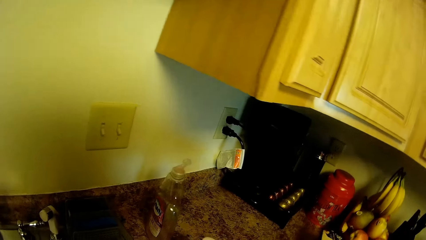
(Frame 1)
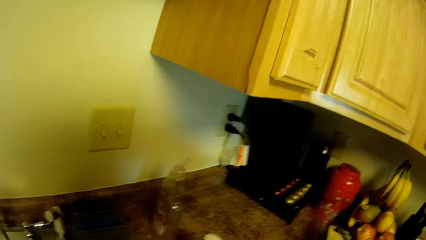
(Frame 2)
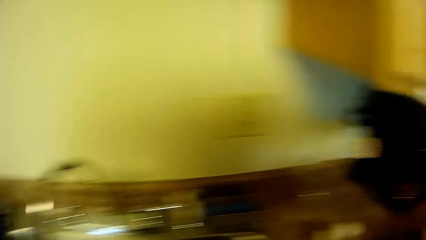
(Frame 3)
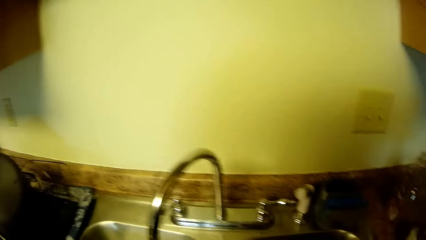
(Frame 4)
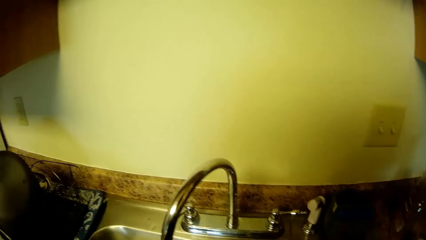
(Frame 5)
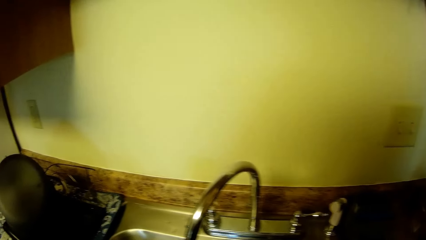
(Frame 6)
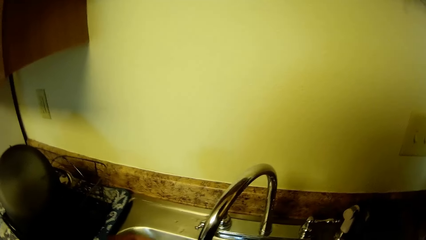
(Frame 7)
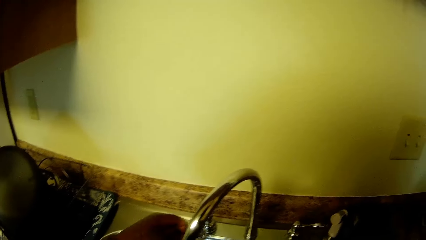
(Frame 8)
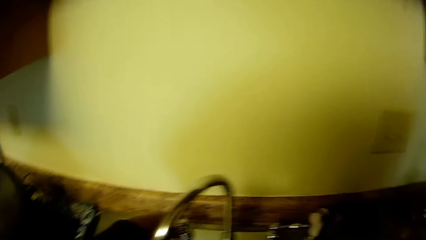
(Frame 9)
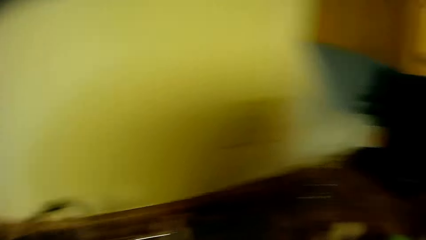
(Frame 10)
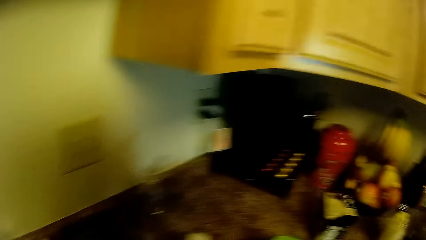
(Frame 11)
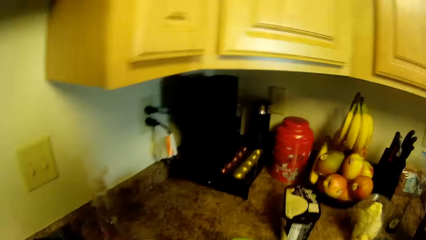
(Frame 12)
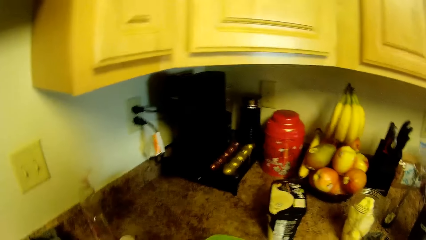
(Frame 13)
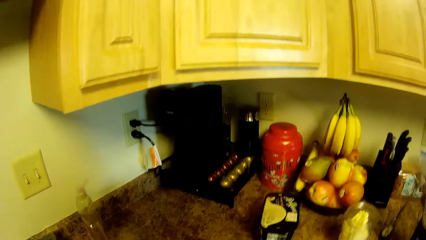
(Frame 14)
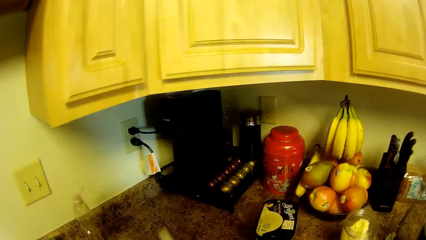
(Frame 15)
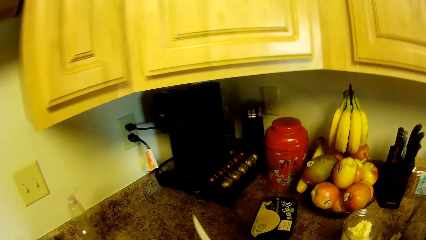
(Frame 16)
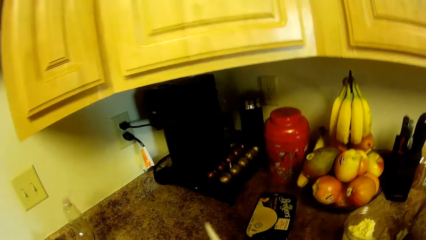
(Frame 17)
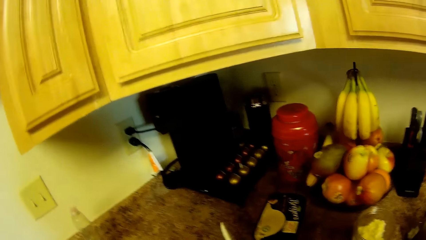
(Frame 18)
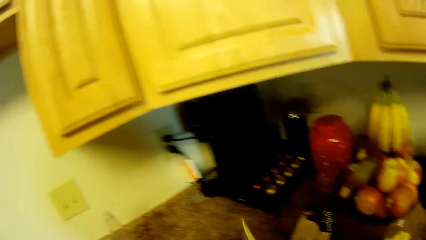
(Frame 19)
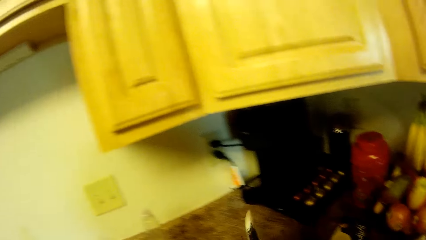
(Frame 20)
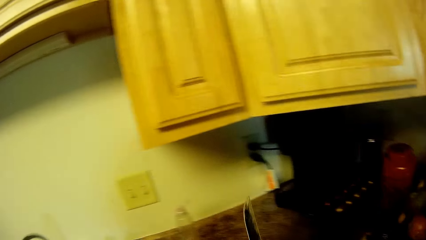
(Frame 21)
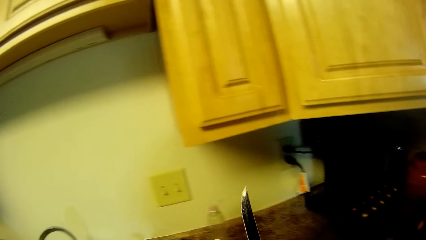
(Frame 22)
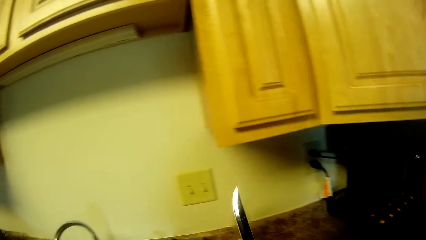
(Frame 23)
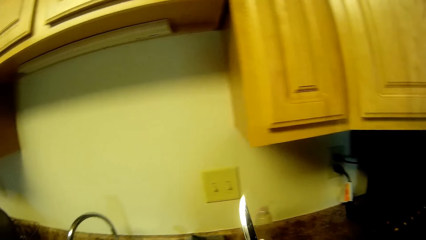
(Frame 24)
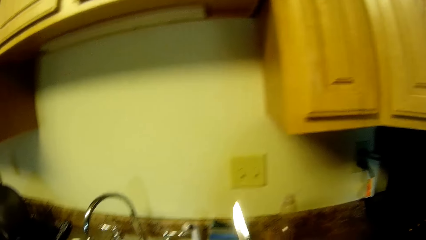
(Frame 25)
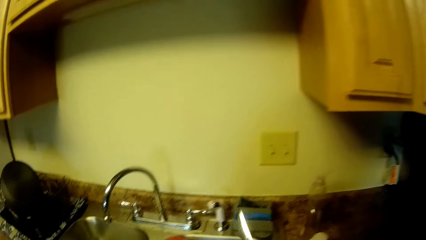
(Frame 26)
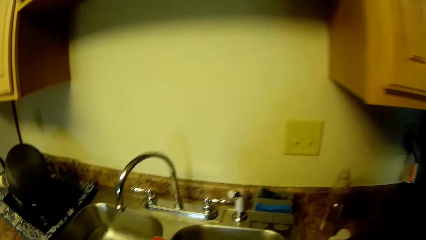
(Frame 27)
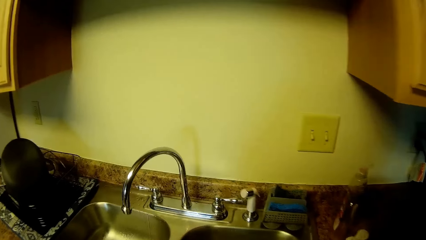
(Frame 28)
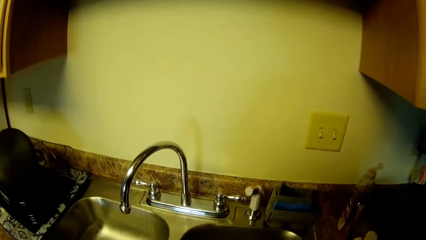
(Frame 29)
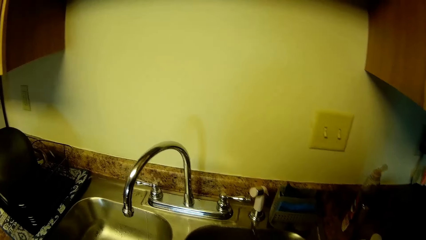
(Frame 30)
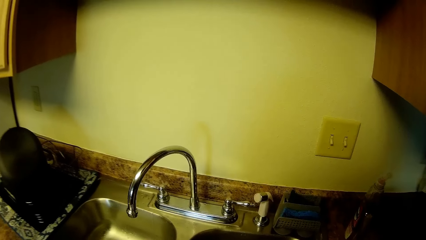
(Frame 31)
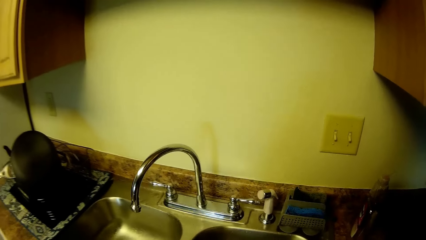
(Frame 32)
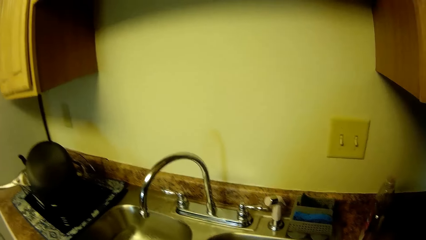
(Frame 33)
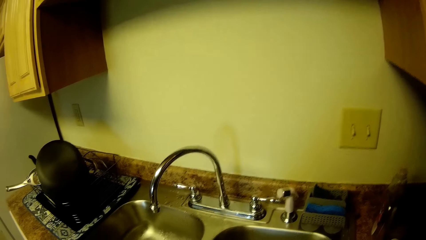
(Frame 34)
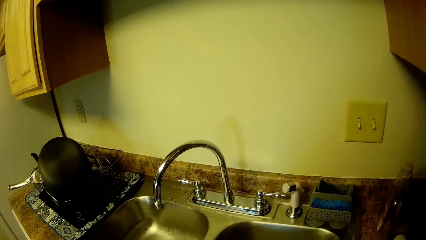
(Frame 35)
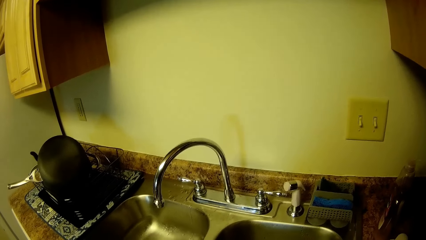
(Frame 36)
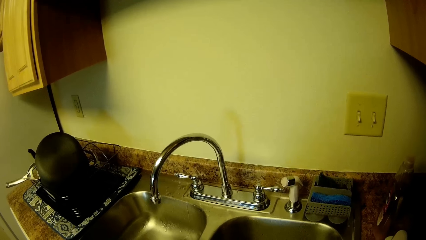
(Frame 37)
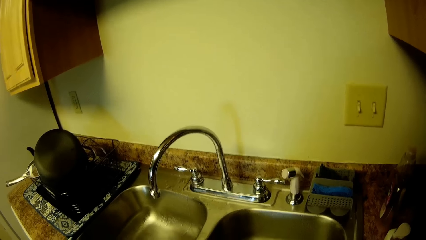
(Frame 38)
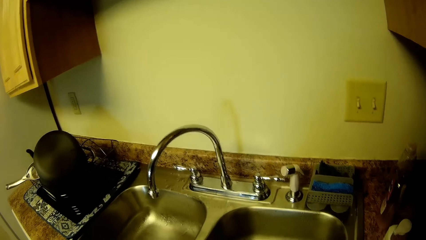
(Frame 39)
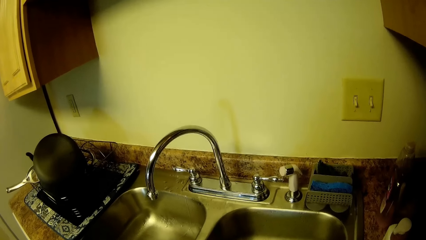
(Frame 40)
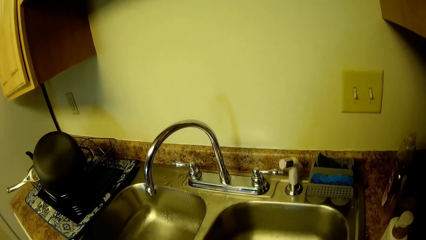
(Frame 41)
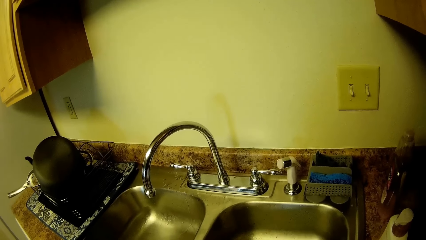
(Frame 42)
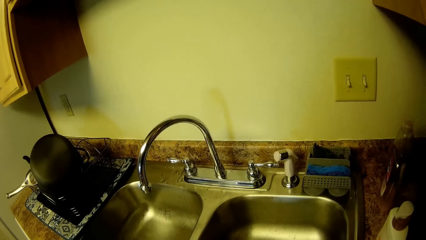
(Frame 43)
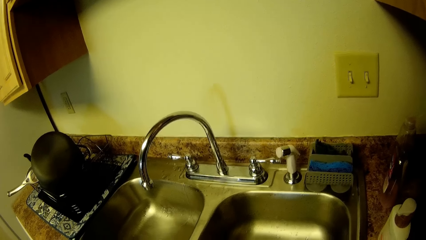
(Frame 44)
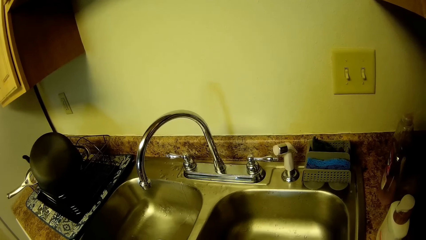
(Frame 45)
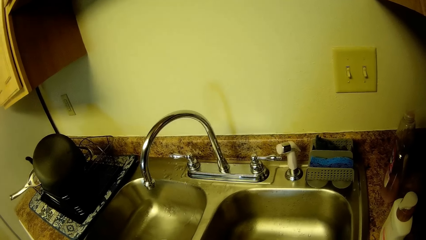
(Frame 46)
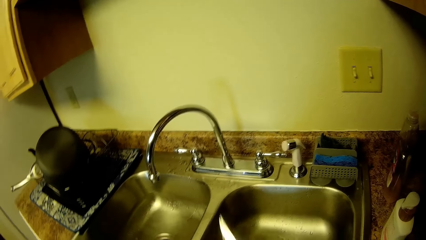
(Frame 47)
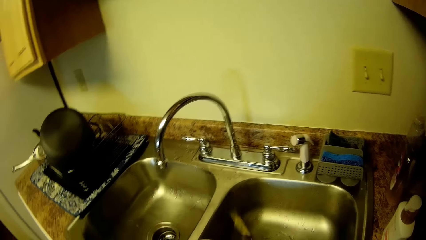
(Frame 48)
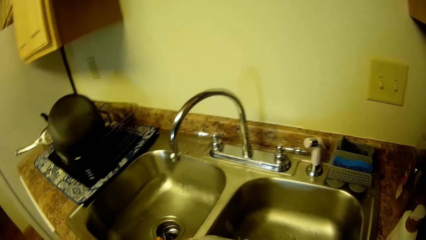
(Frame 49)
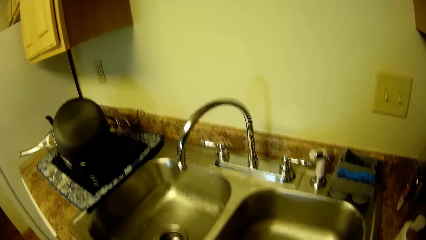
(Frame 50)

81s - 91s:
The camera wearer turns off the tap with her left hand. She holds a knife.

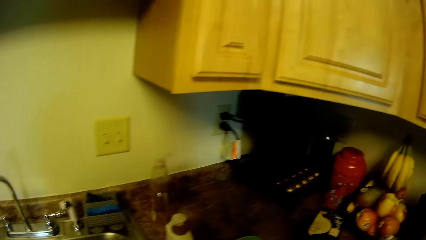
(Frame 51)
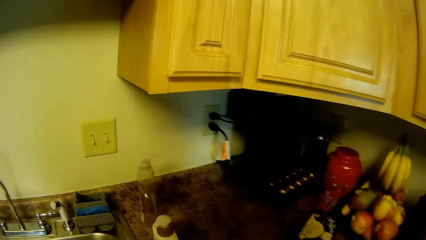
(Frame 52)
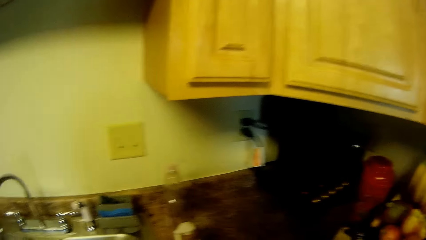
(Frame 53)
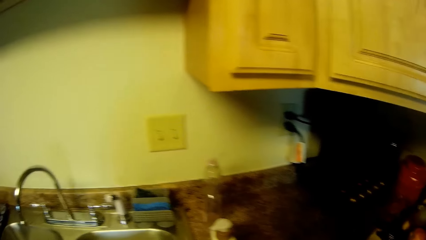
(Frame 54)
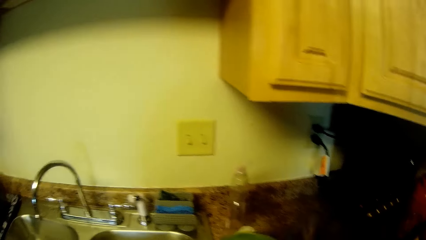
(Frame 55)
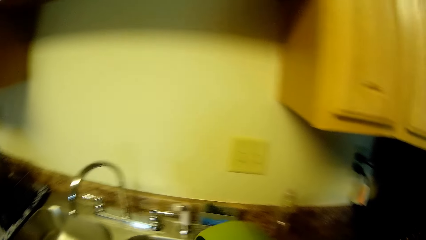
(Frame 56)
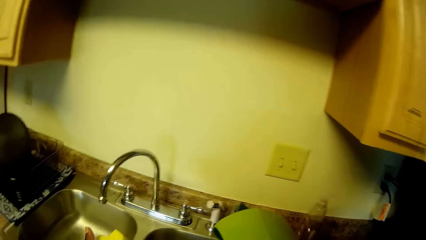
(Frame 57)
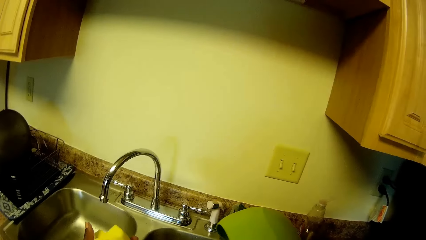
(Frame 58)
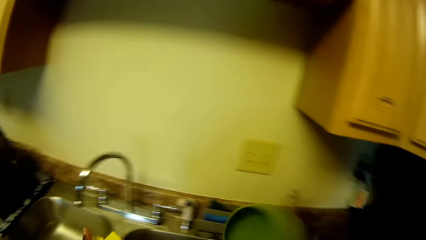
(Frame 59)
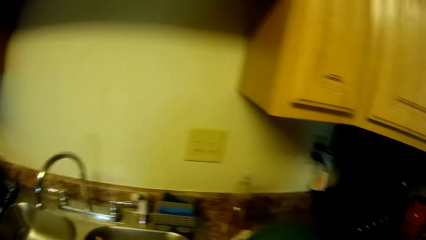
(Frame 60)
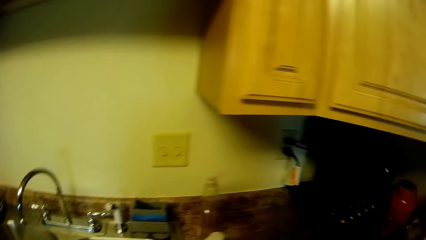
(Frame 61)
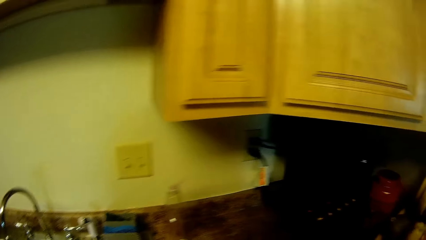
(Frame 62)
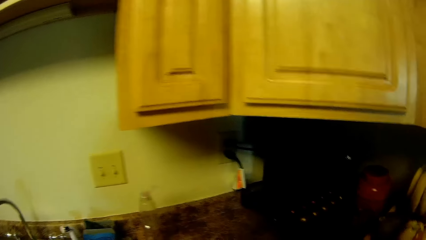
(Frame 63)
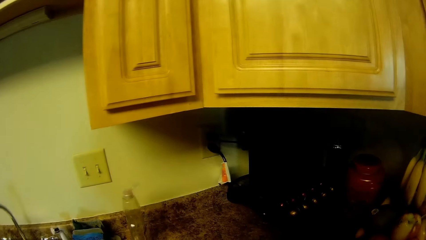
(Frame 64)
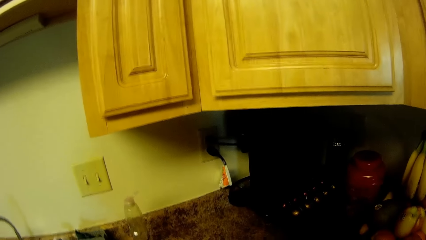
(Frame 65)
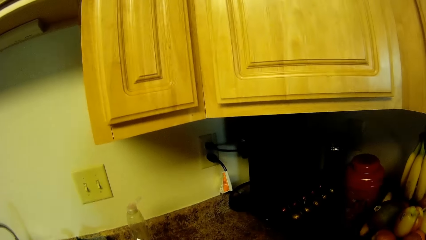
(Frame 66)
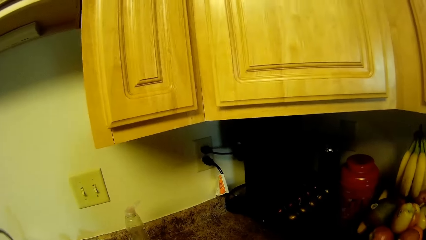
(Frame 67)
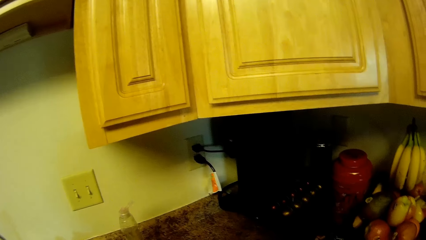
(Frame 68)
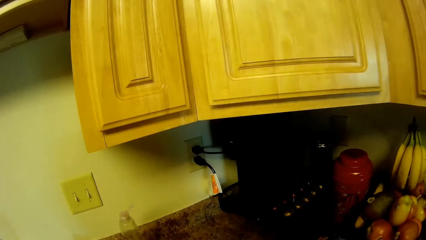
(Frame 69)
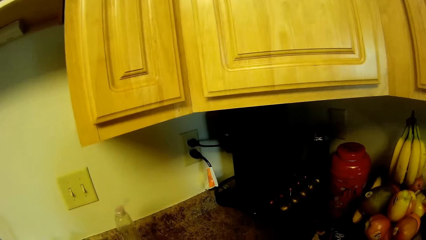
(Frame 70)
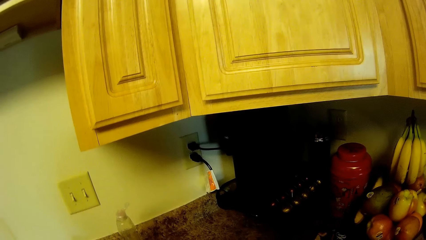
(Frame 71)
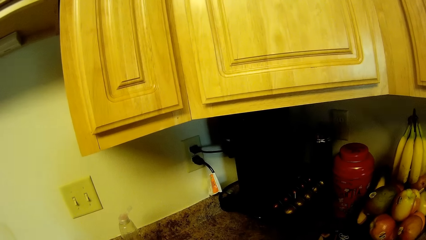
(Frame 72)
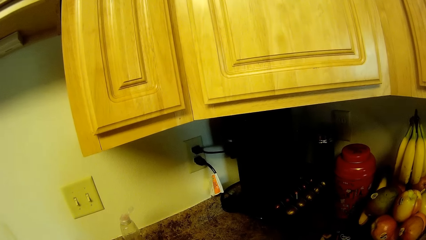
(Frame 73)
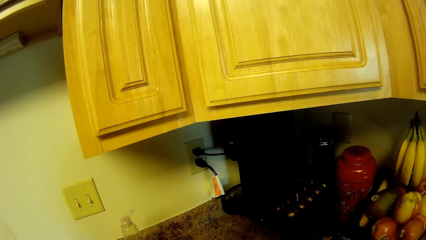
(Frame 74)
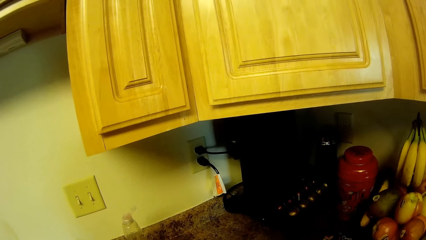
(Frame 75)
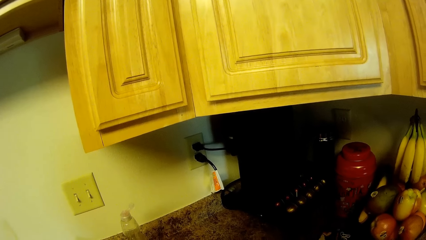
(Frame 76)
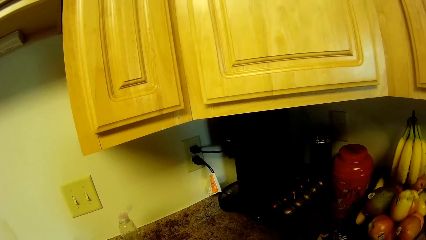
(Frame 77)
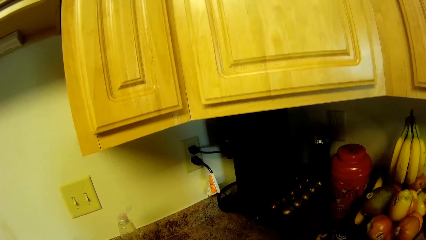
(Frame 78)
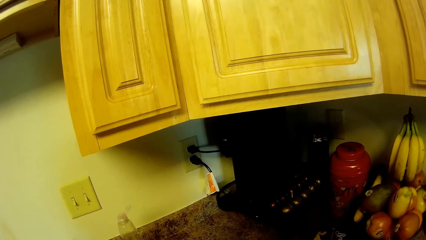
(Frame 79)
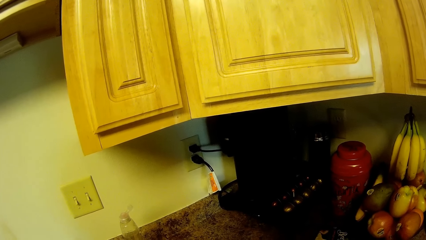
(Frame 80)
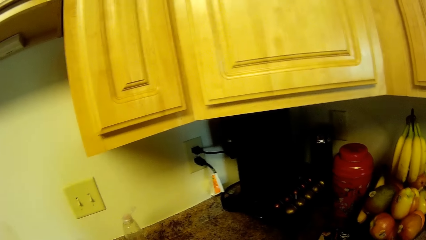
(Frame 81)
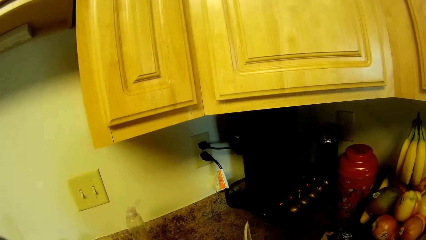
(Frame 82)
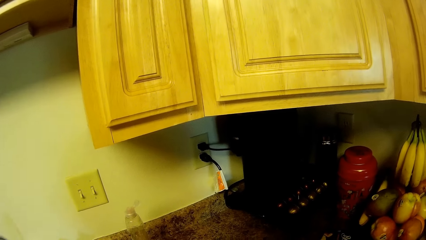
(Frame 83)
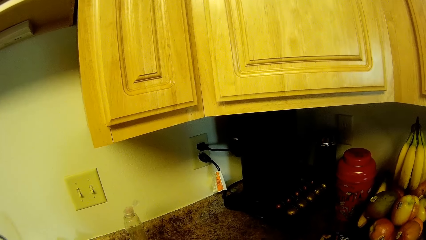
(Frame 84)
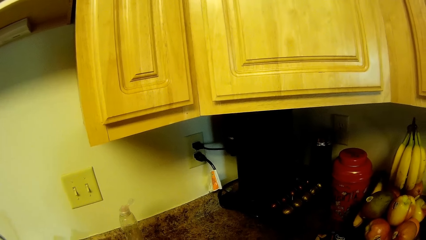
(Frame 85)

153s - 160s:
The camera wearer holds a bowl.
